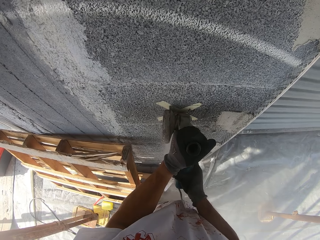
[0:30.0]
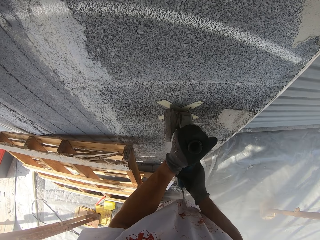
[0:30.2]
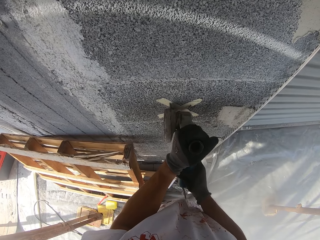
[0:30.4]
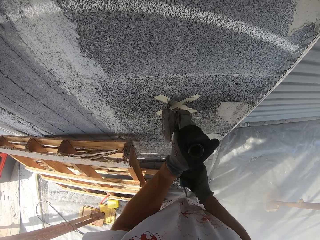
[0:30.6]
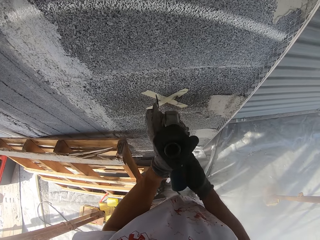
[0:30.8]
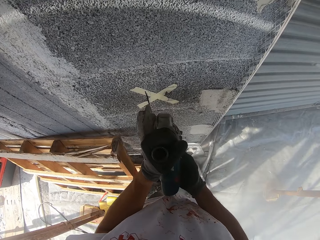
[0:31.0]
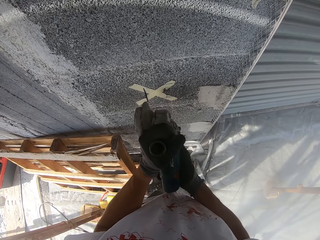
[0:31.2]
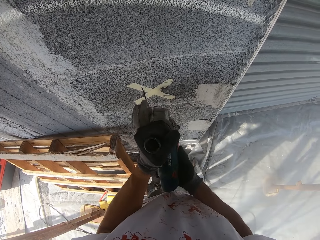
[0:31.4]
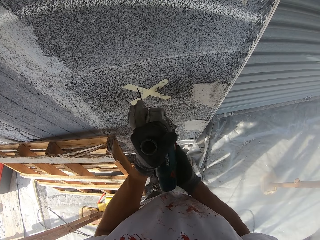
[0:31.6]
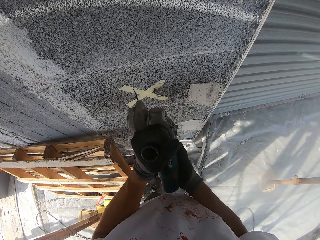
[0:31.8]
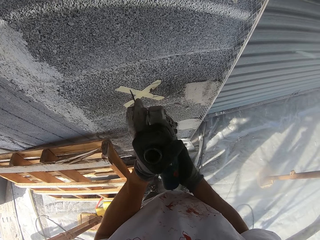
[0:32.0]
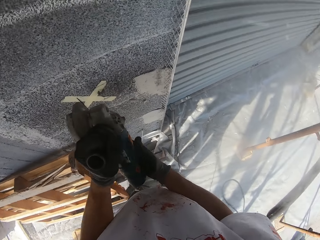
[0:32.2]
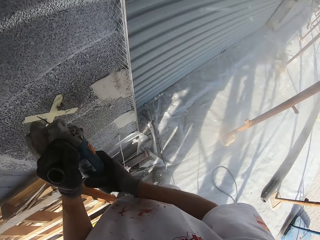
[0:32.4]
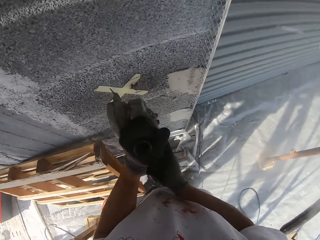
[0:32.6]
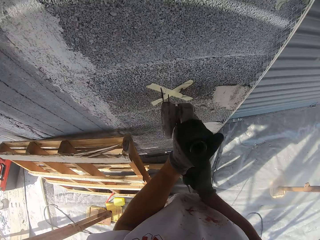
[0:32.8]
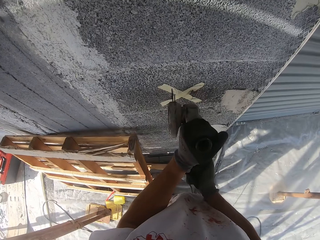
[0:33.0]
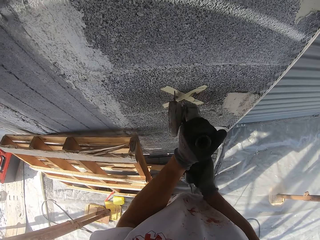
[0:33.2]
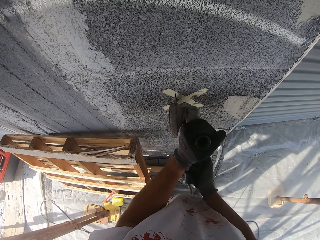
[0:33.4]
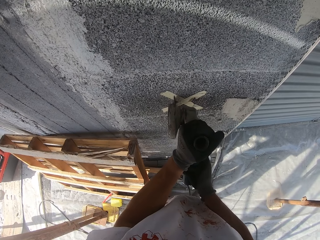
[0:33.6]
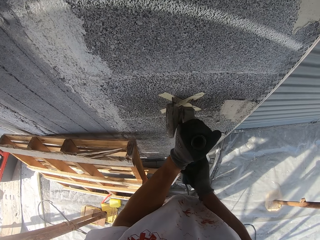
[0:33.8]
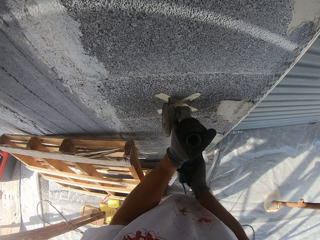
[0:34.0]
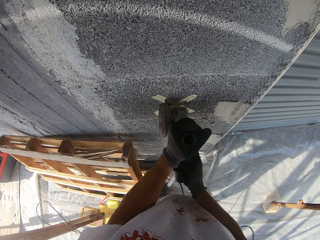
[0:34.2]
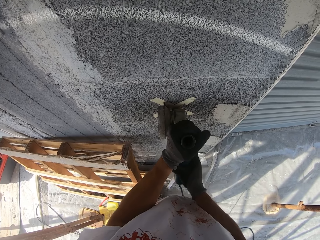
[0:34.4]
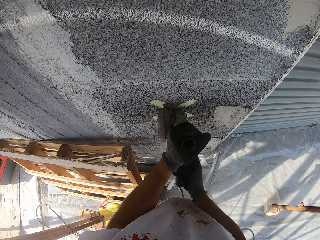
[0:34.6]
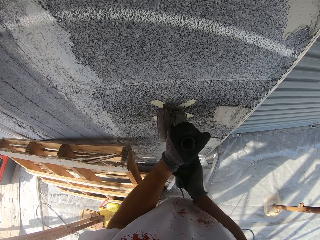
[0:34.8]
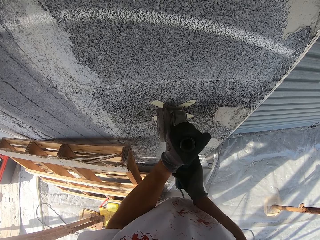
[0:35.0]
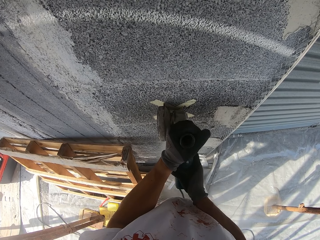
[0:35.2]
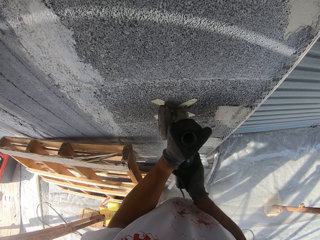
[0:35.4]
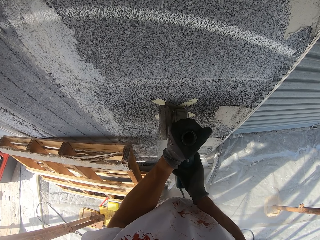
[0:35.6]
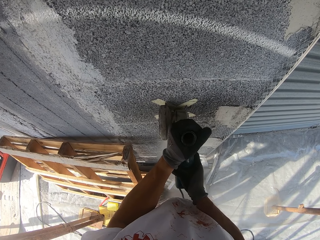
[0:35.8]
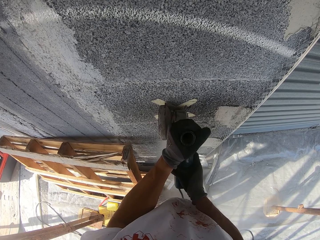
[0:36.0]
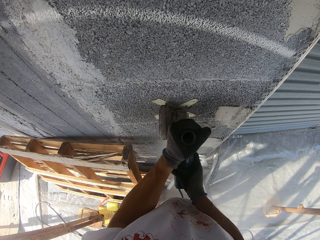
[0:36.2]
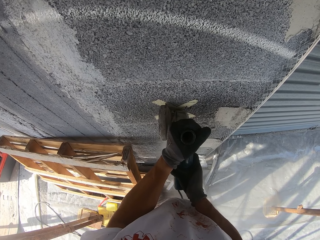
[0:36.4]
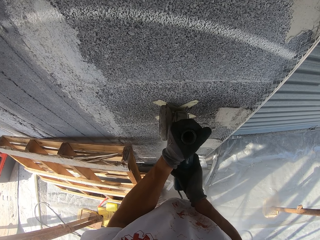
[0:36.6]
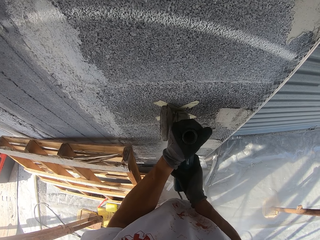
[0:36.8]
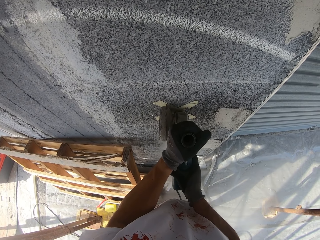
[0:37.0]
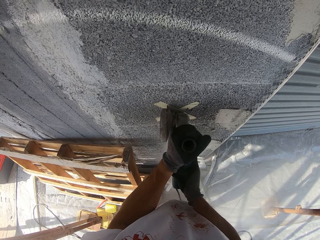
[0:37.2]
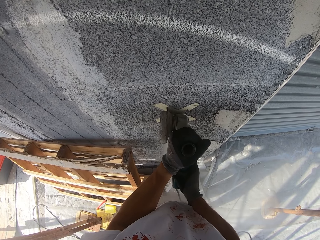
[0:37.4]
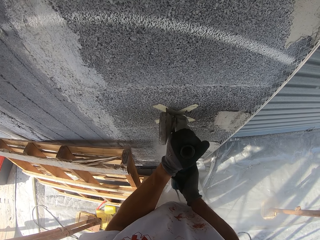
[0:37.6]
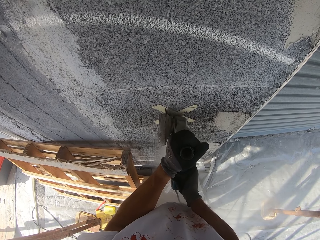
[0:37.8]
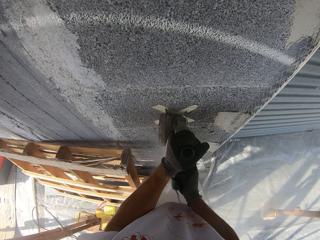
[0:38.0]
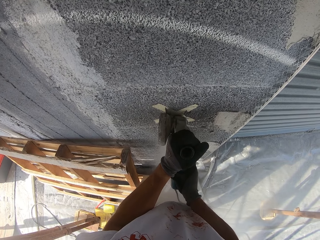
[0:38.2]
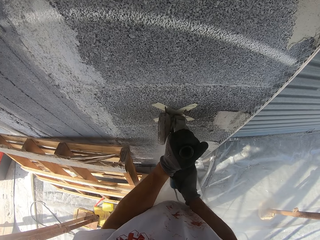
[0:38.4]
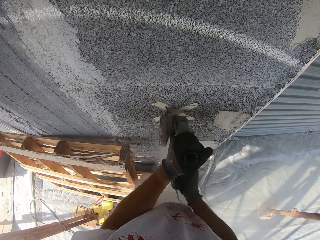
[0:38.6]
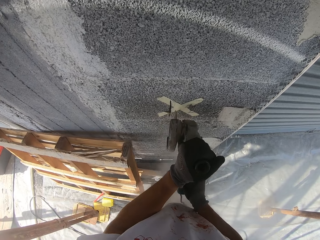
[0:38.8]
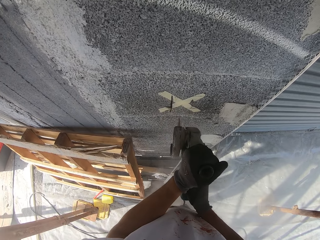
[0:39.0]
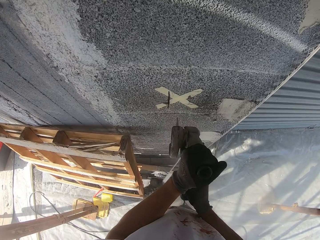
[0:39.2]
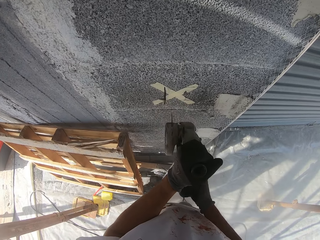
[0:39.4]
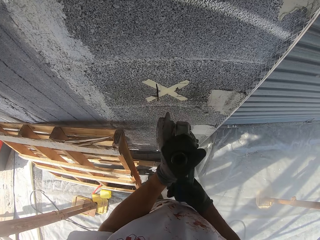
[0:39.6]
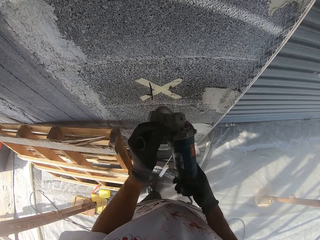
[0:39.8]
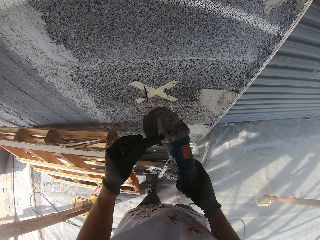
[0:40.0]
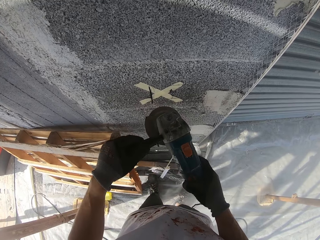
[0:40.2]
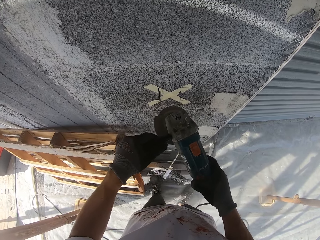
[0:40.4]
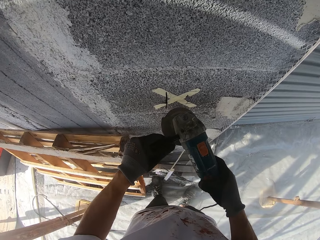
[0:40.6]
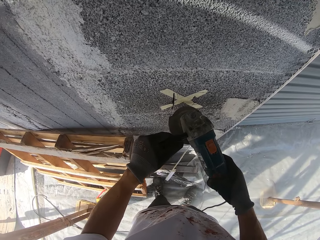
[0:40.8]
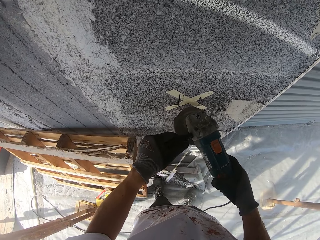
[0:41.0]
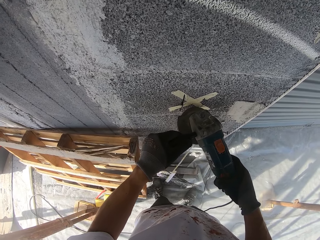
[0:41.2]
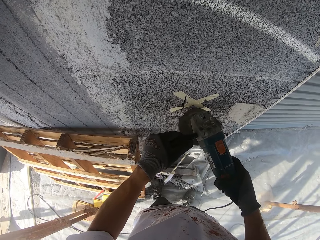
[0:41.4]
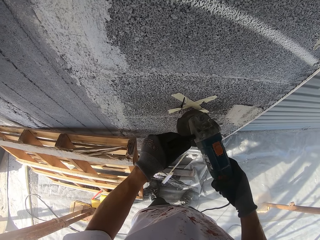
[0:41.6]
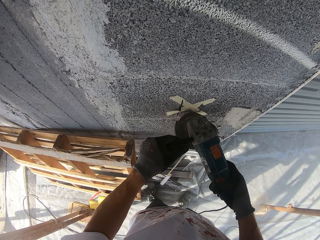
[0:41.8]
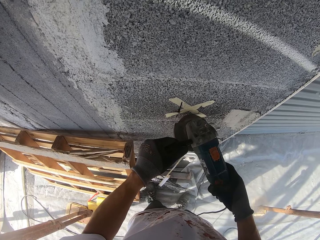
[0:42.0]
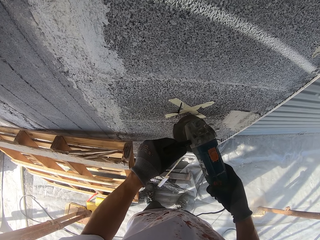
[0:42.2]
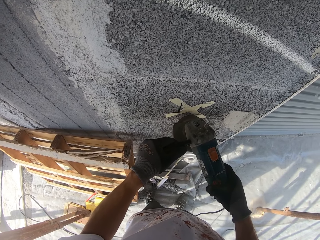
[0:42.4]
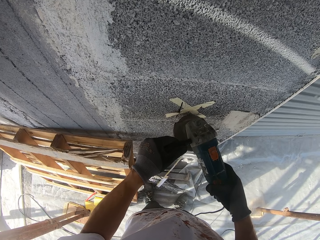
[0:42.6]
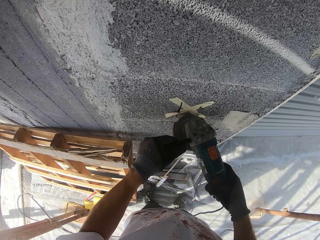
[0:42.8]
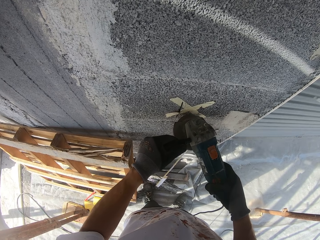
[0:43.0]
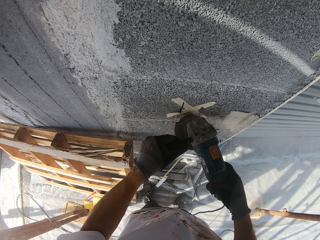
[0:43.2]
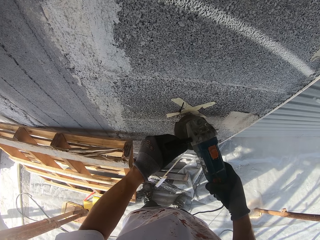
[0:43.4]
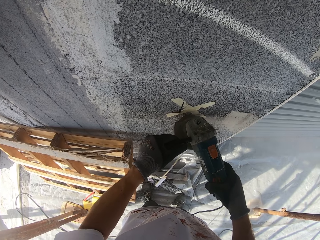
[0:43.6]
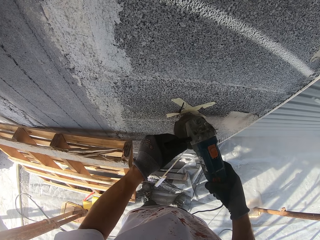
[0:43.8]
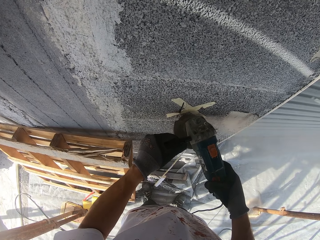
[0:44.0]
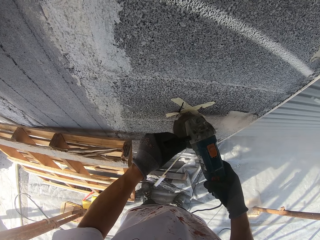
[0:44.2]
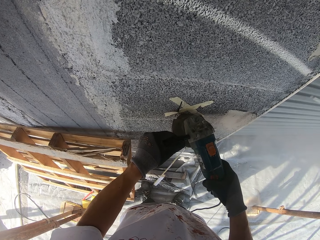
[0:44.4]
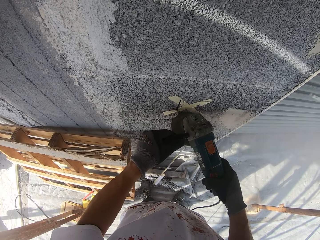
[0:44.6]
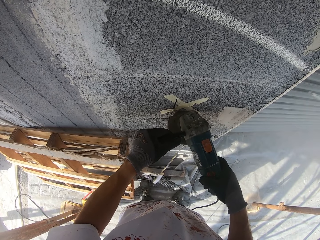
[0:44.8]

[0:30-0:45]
The camera wearer looks around. They stop drilling through the wall. They drill the wall with the angle grinder. They stop drilling through the wall. They hold the angle grinder in another position. They move the angle grinder to the wall. They drill horizontally through the wall.

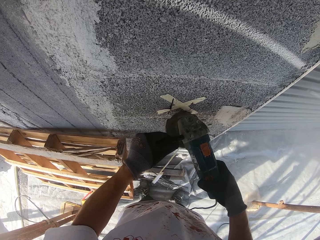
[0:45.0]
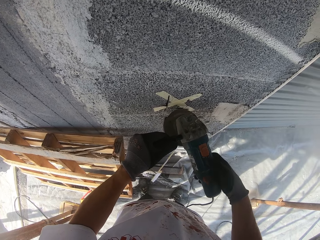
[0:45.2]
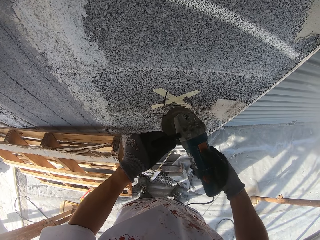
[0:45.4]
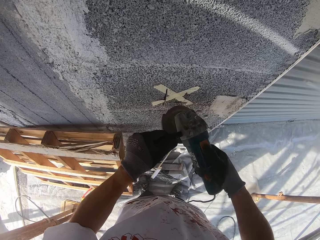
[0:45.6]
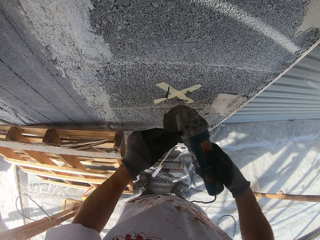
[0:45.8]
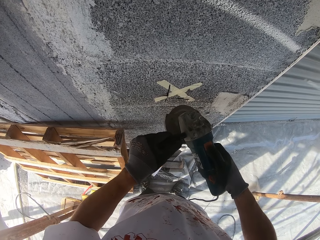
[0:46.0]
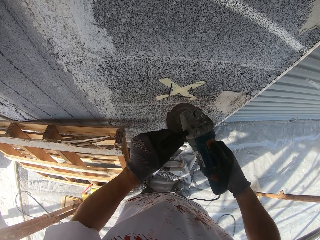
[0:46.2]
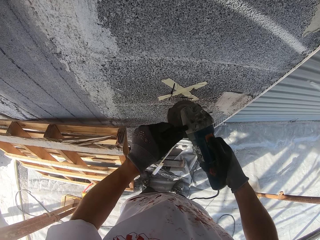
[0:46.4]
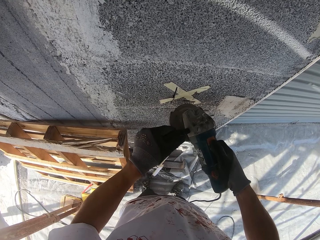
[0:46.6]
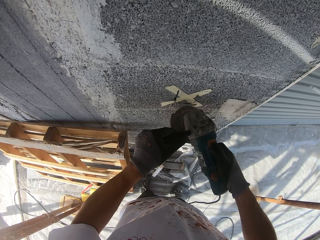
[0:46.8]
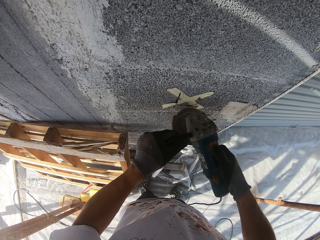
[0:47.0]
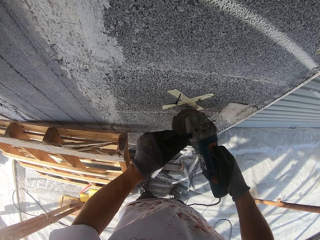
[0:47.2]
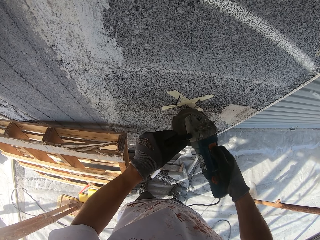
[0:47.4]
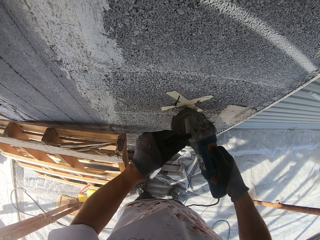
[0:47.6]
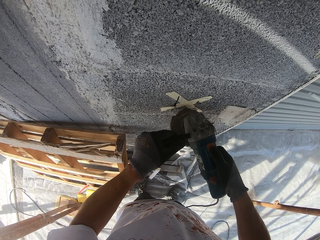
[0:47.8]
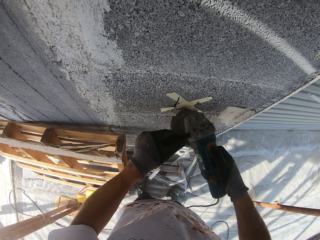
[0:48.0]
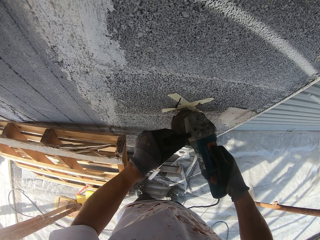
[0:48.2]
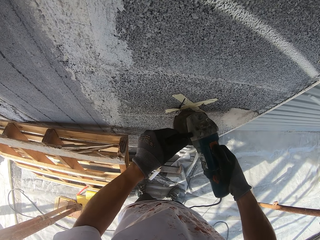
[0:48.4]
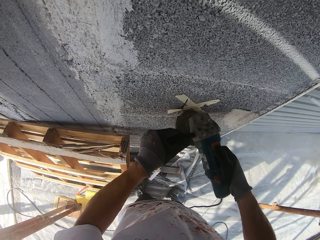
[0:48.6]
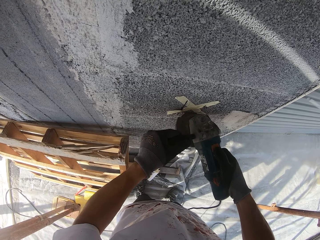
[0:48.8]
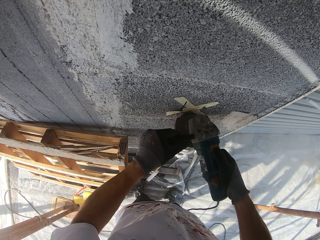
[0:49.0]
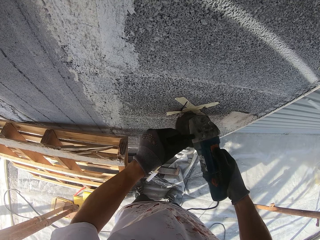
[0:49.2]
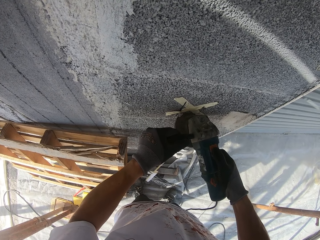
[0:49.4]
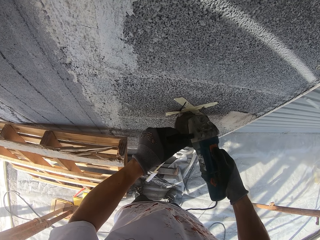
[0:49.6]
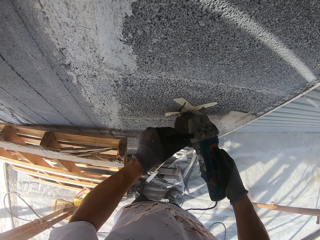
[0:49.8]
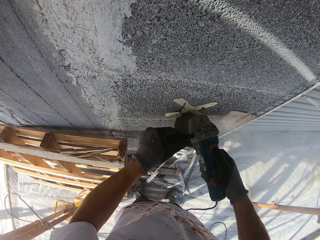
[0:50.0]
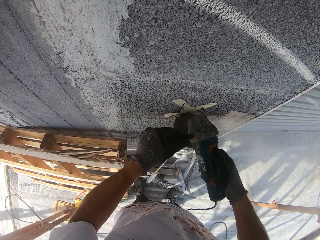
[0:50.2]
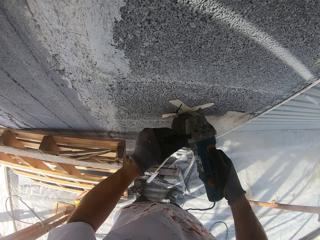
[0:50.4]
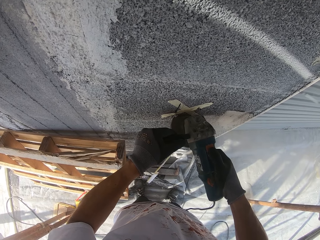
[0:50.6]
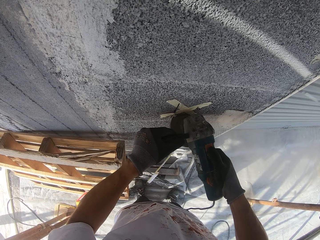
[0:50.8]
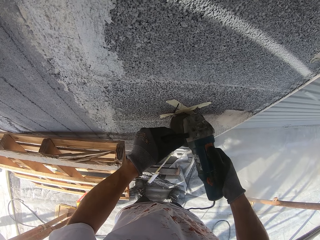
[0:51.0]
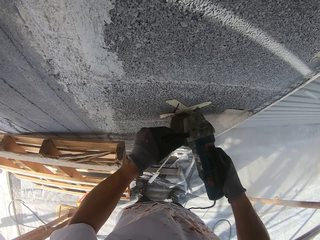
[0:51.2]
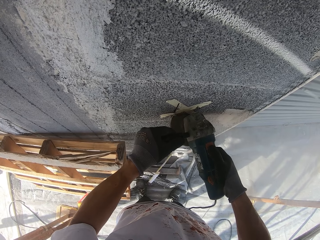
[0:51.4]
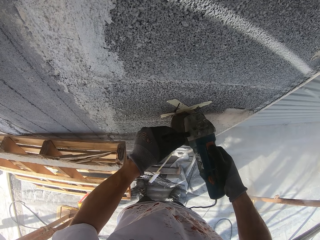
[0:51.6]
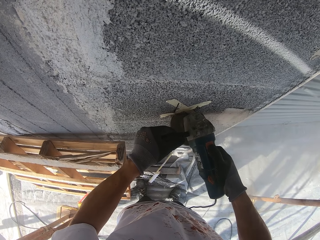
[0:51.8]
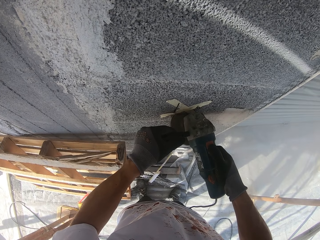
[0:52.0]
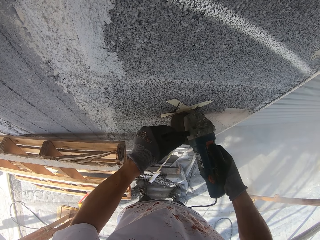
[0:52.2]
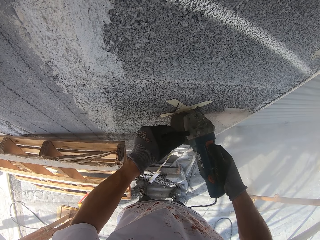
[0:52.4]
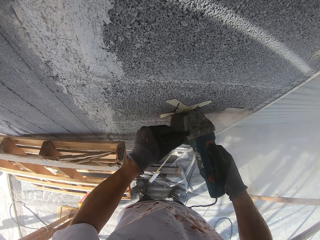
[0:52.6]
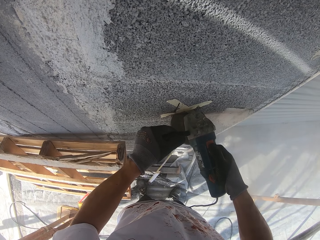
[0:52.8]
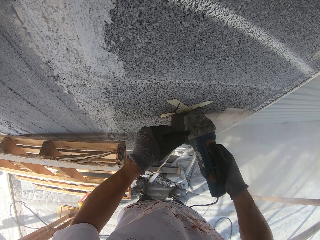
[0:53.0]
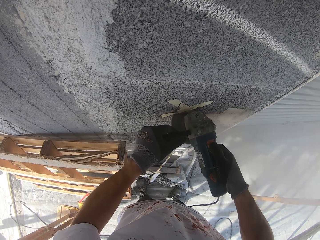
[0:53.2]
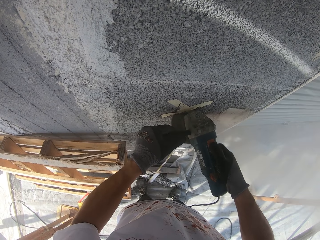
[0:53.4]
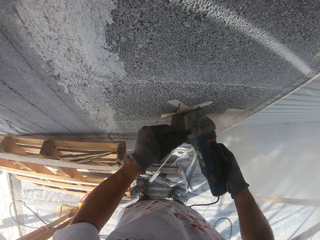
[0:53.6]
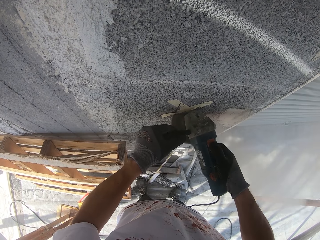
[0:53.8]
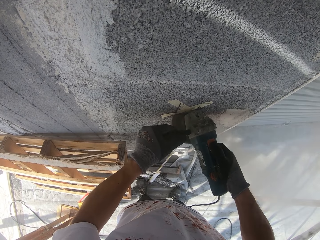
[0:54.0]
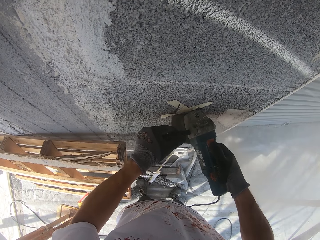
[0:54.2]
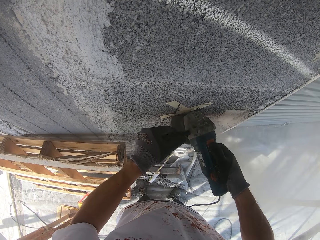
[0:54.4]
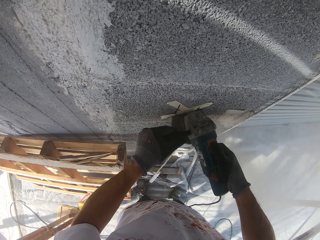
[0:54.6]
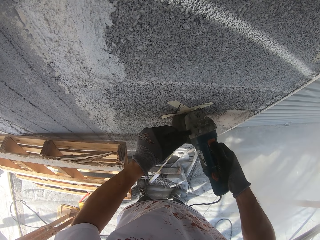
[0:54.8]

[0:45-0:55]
The camera wearer stops drilling through the wall. They hold the angle grinder firmly. They move the angle grinder back to the wall. They continue drilling through the wall.
